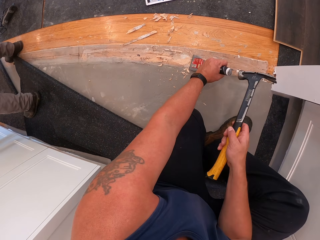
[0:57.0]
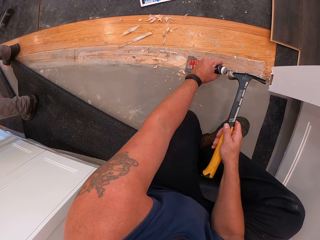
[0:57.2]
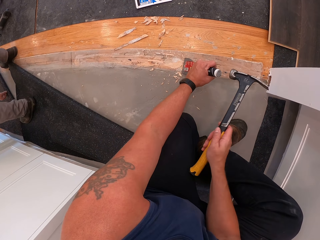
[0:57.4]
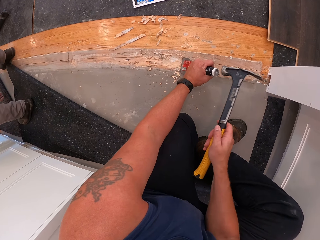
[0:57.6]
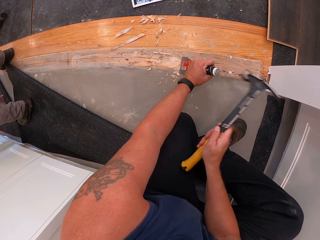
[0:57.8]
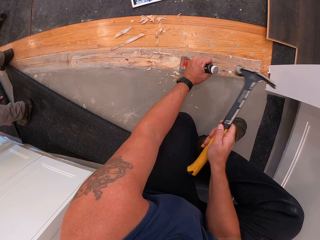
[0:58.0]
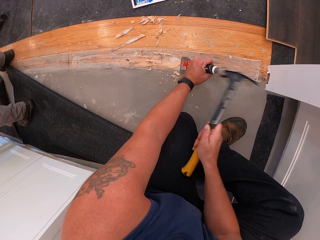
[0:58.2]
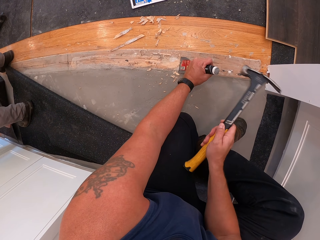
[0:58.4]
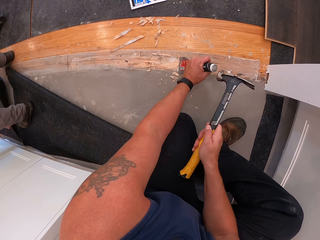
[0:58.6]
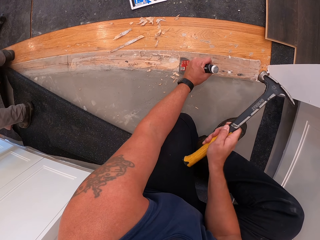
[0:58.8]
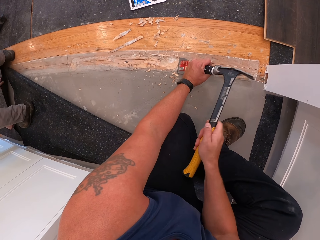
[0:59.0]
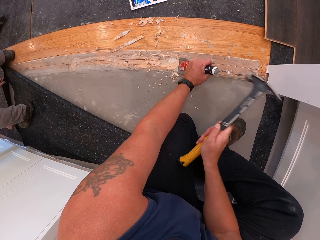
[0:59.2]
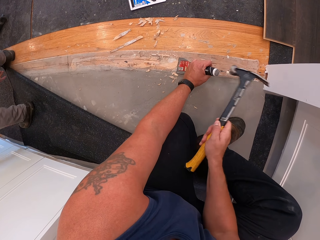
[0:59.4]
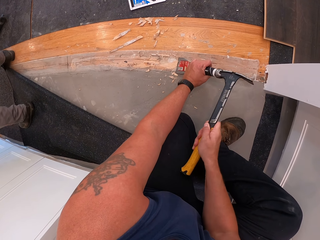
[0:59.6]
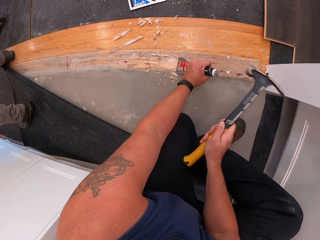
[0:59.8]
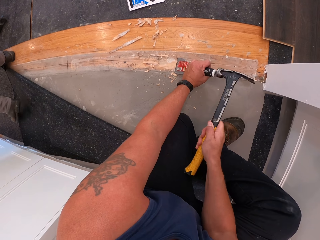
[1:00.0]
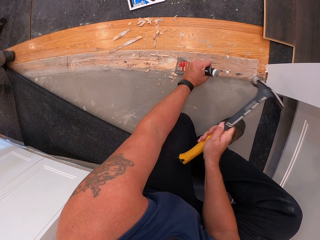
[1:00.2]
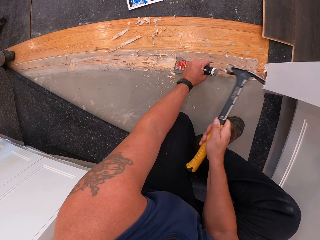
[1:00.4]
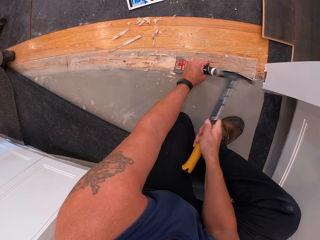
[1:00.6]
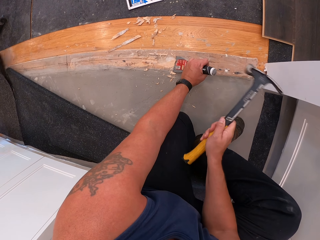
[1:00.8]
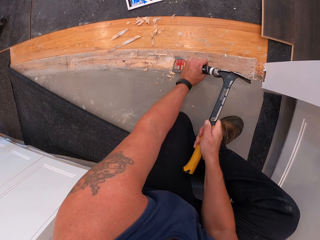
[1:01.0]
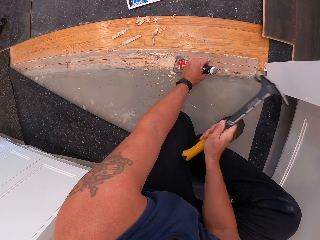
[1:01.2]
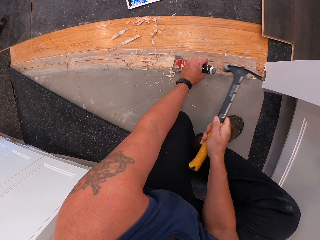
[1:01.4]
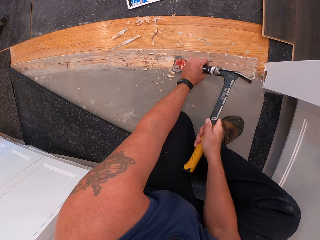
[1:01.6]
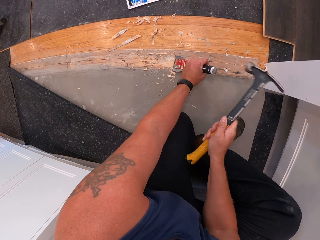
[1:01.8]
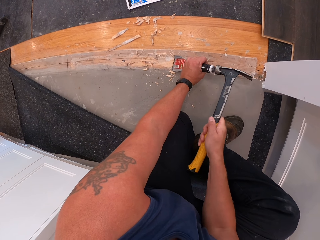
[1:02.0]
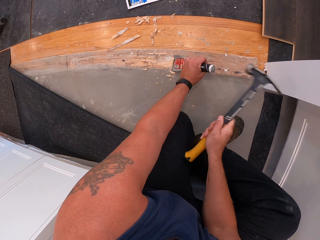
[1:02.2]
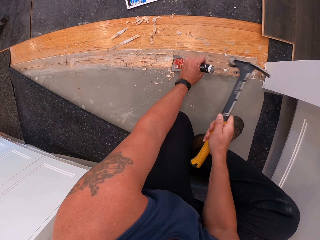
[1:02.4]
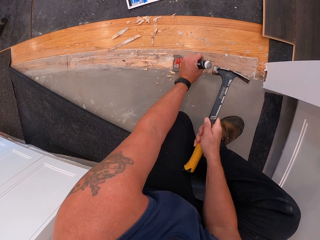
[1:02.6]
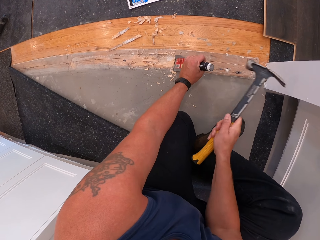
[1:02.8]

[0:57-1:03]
A man adjusts a carpet on the floor with his hands. The camera wearer hits the putty knife with the hammer.

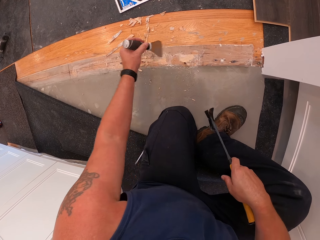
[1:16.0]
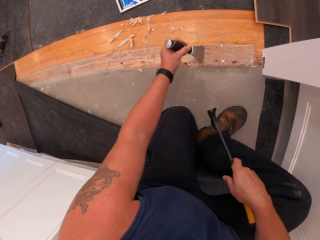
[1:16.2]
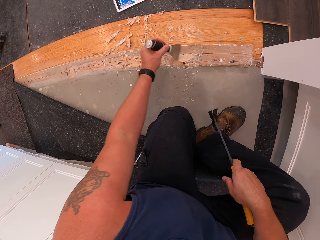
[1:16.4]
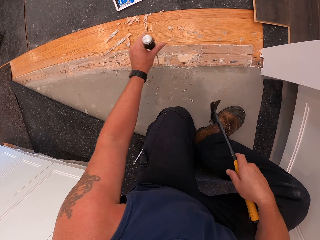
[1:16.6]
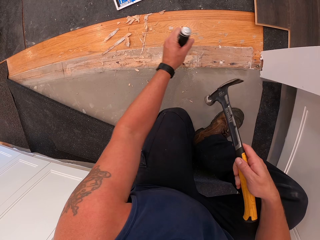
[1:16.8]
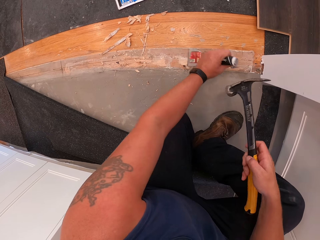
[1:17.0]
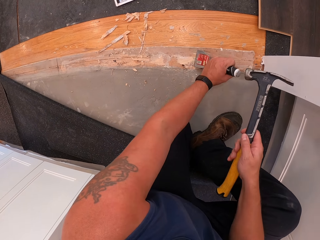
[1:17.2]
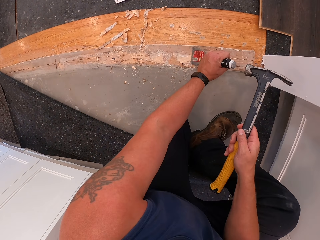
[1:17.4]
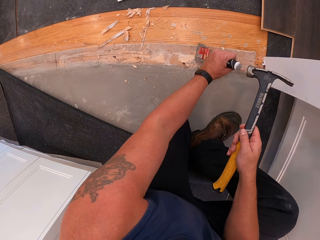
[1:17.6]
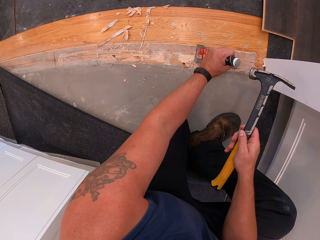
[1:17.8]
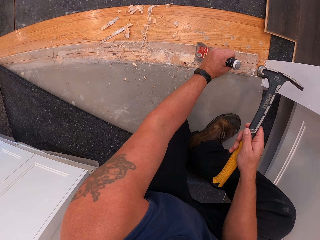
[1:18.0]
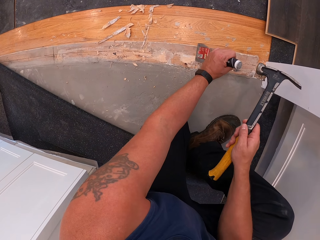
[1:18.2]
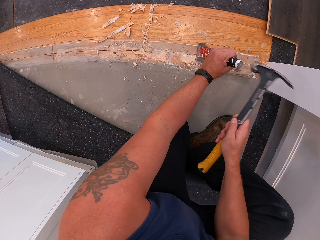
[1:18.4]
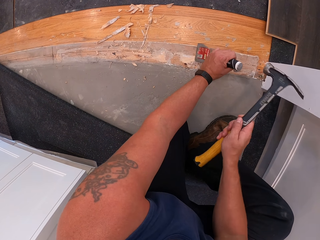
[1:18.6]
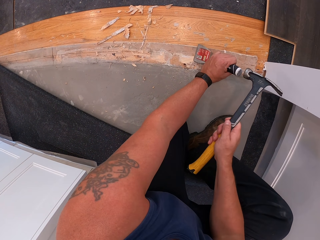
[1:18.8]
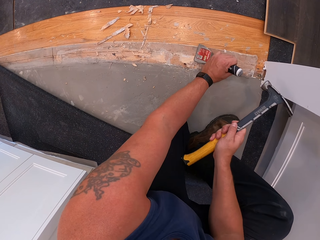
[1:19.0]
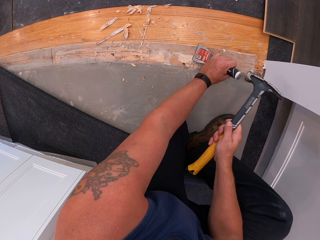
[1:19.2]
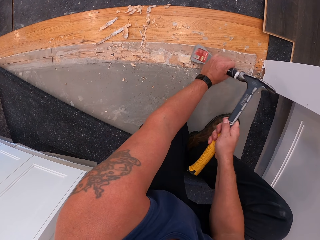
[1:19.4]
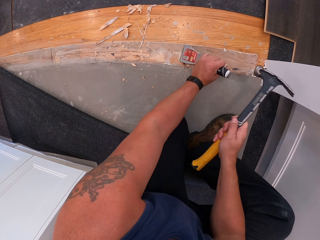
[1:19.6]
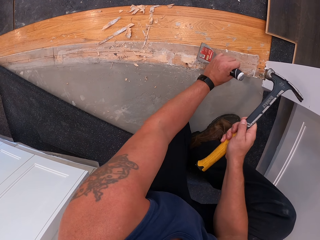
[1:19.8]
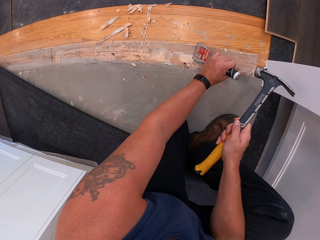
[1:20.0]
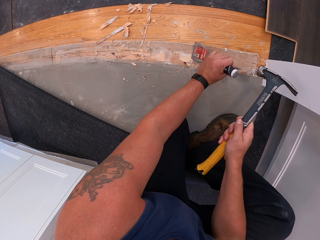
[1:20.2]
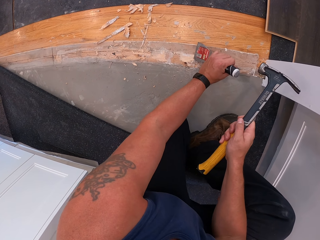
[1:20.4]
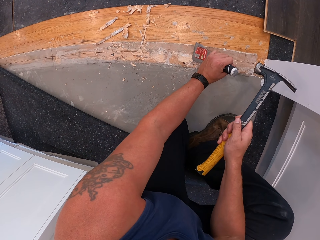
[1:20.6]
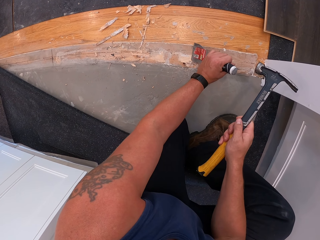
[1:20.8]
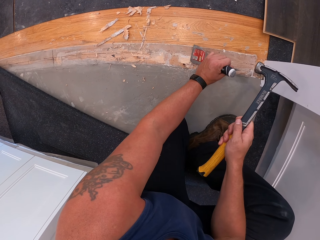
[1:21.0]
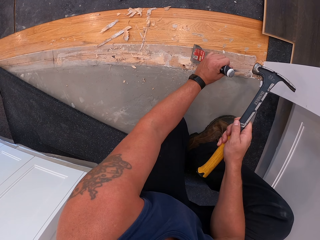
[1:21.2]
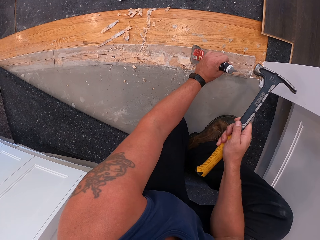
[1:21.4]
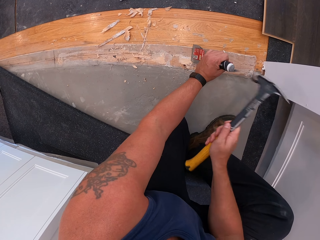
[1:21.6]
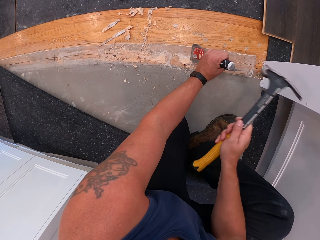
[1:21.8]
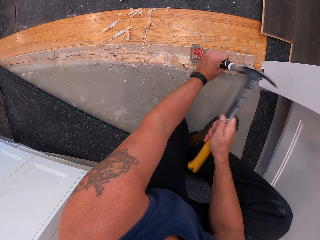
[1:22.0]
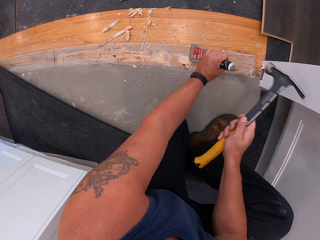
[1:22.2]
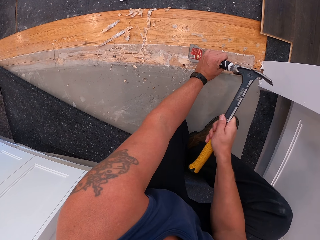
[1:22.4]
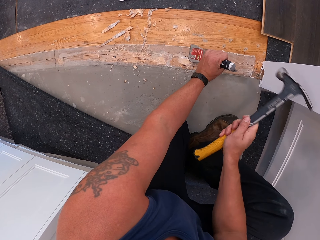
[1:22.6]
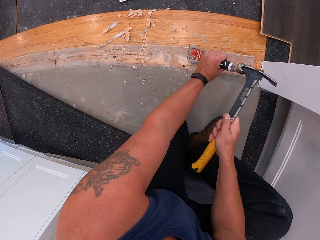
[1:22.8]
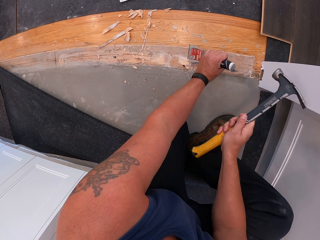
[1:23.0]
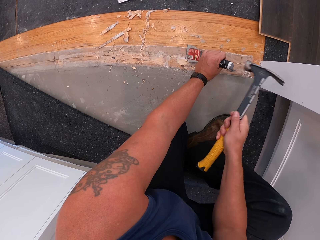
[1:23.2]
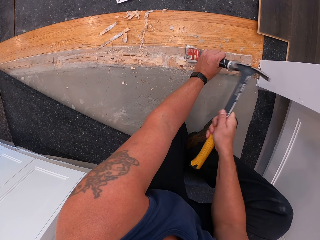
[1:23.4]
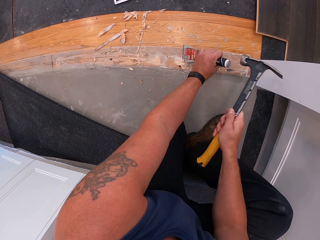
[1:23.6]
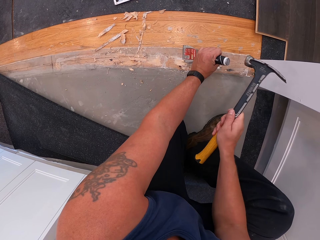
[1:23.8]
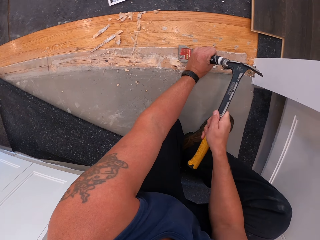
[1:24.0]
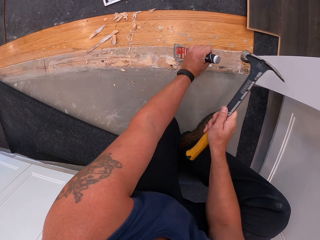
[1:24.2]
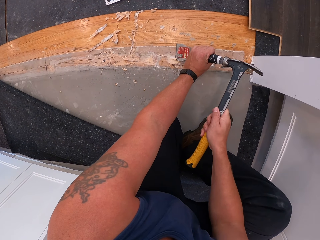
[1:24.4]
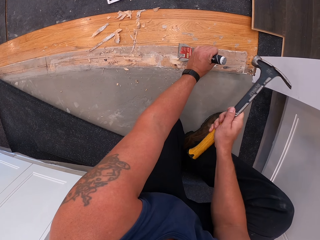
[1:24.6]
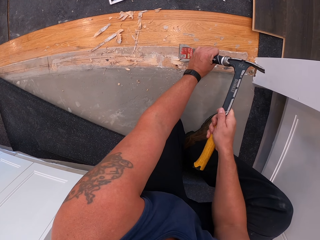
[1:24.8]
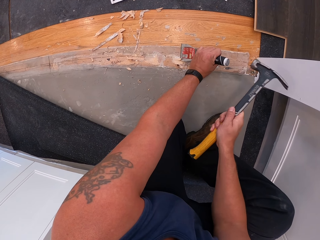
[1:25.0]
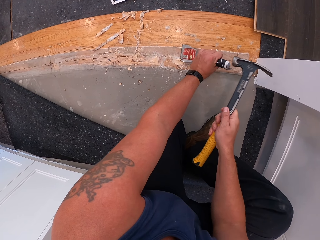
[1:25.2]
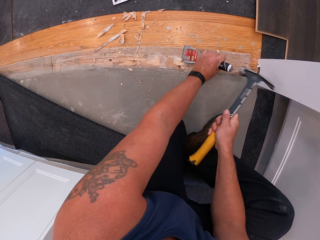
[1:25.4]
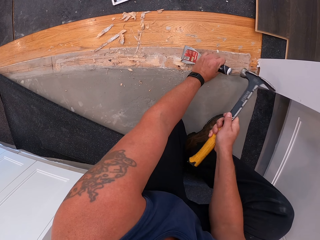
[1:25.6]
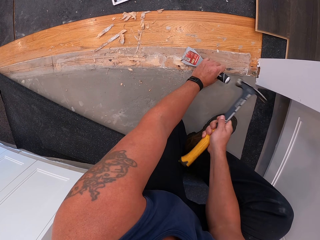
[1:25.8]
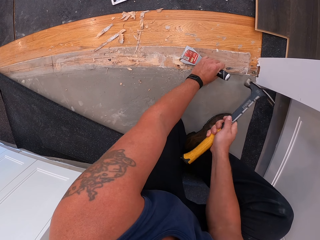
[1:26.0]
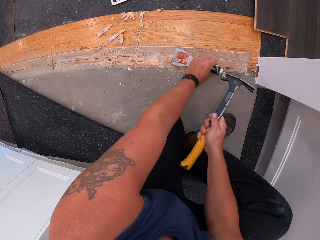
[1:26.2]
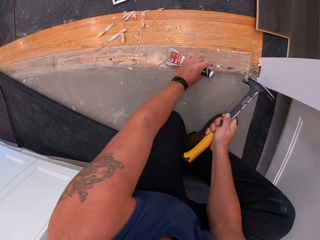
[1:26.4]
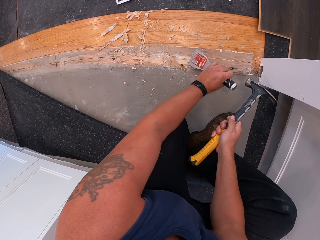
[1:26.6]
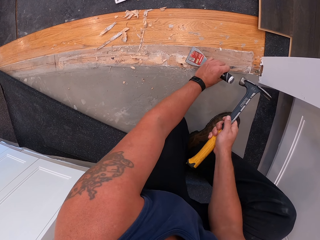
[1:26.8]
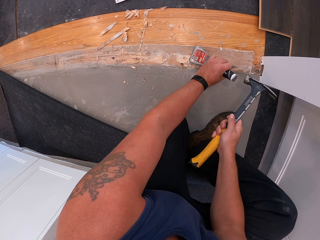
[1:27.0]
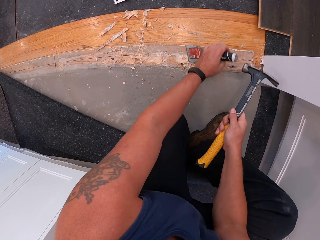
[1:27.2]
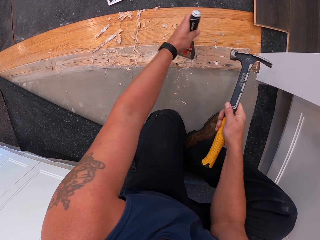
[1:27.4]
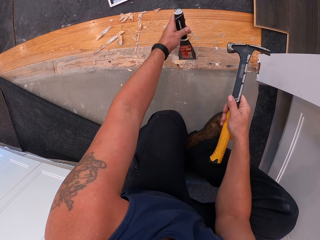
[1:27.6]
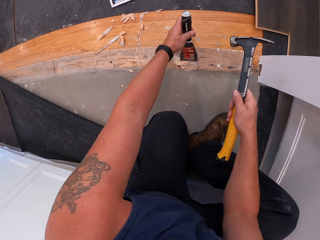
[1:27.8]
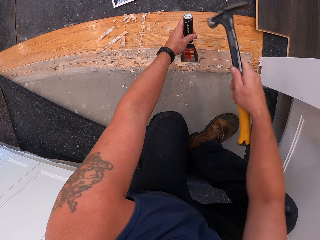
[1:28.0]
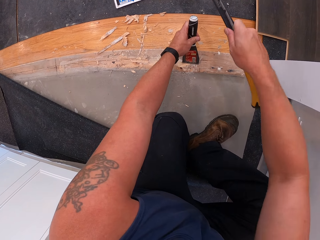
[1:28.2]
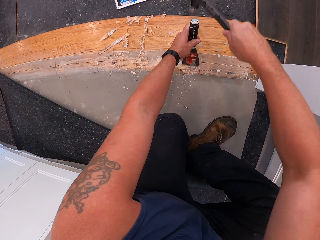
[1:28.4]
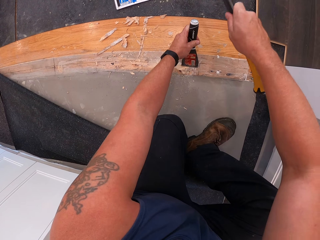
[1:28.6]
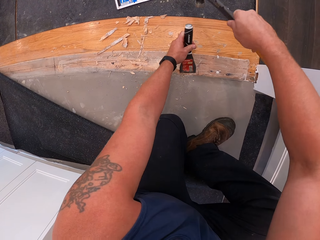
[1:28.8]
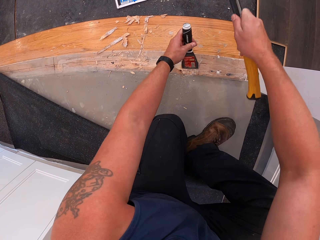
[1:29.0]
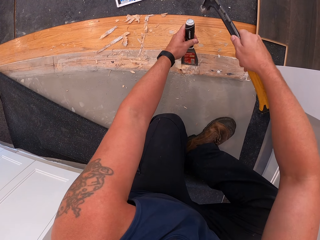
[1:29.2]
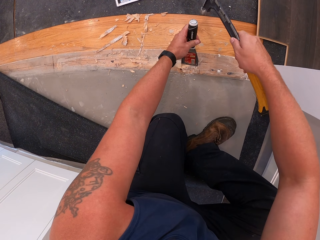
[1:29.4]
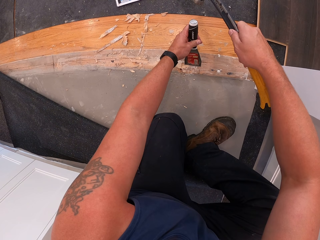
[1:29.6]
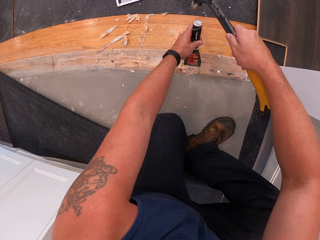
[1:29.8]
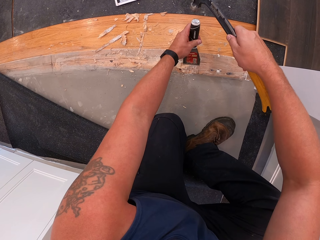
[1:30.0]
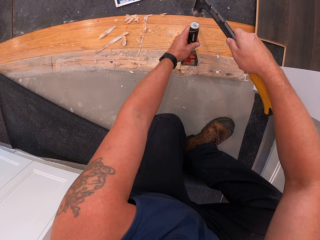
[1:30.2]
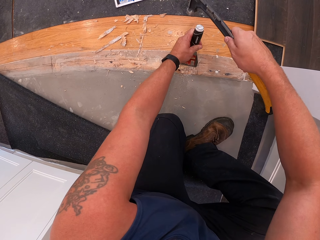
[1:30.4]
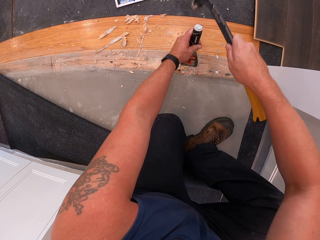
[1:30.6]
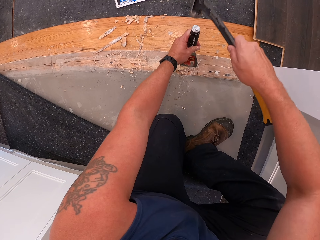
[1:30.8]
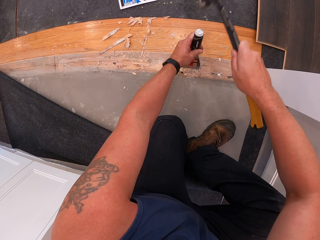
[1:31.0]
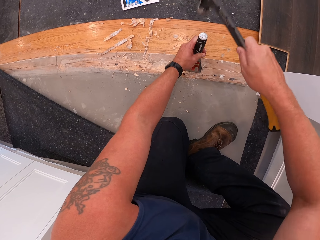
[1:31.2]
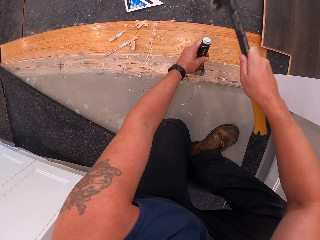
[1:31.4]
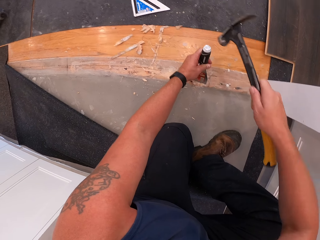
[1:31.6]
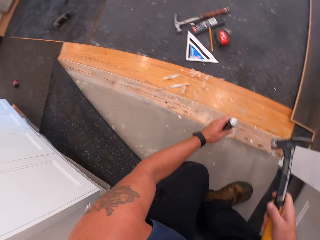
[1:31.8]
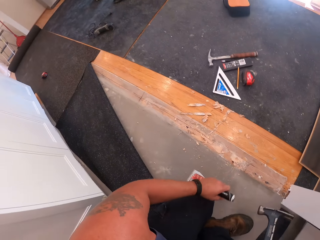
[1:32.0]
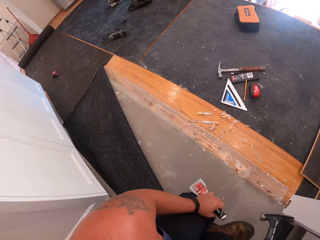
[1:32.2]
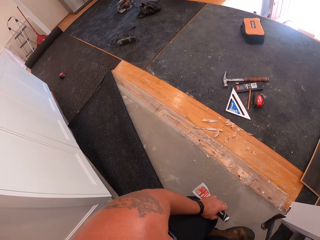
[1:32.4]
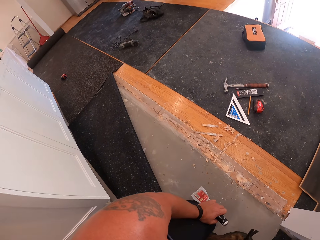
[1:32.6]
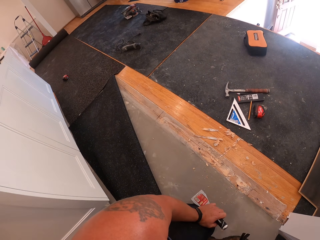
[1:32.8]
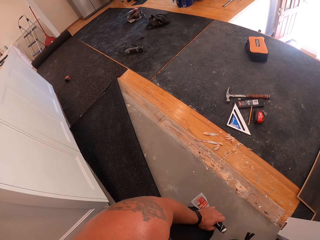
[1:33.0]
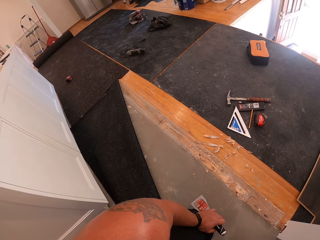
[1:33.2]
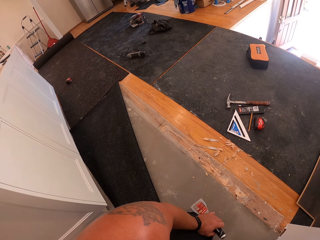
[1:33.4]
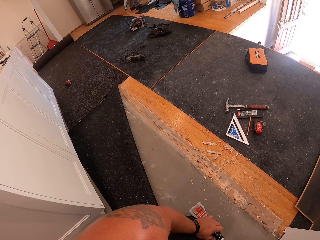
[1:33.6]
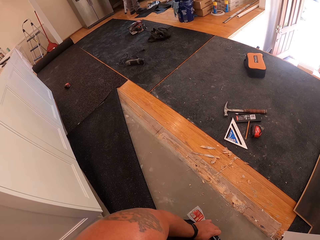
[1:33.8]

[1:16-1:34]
The camera wearer puts the putty knife on the wooden floor. He scrapes off wood on the floor board with the hammer and scraper in his hands. He hits the putty knife with the hammer. He moves the putty knife. He hits the putty knife with the hammer. He moves the putty knife. He hits the putty knife with the hammer. He looks around the room.
